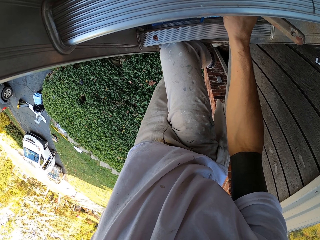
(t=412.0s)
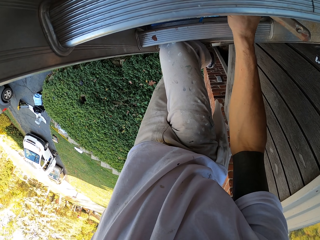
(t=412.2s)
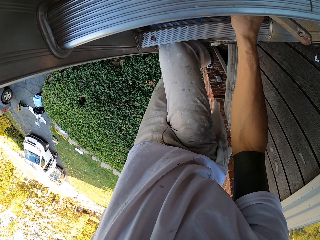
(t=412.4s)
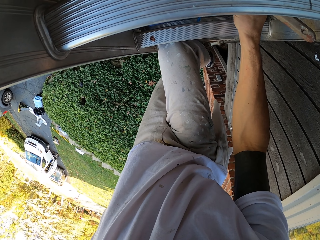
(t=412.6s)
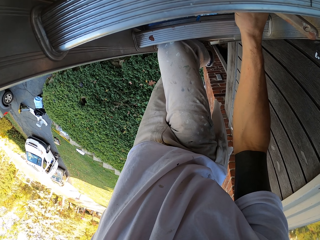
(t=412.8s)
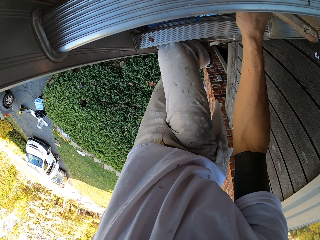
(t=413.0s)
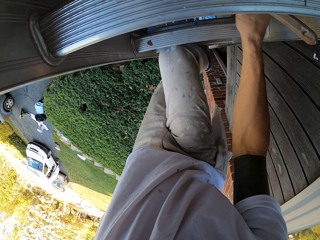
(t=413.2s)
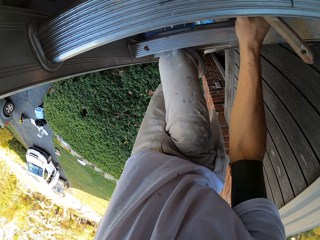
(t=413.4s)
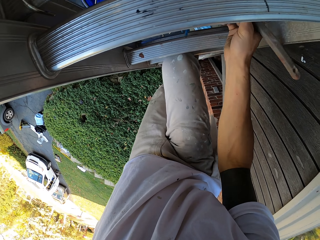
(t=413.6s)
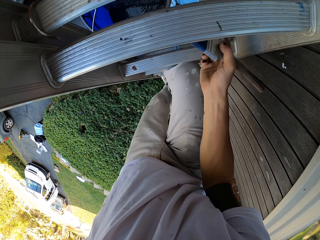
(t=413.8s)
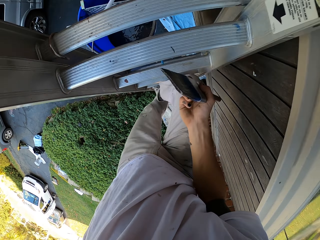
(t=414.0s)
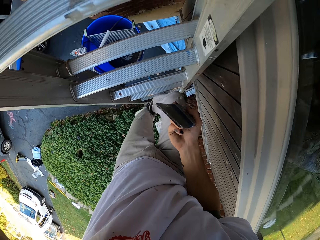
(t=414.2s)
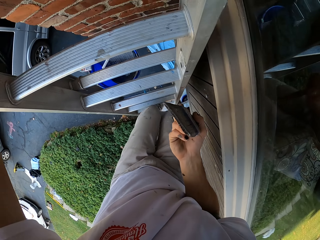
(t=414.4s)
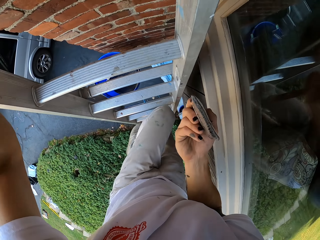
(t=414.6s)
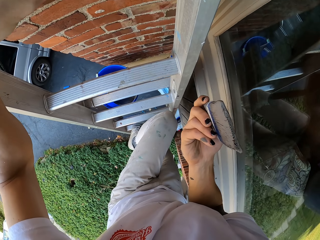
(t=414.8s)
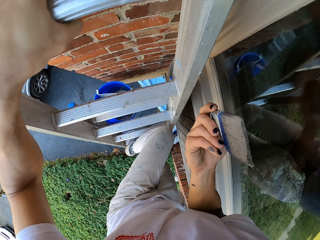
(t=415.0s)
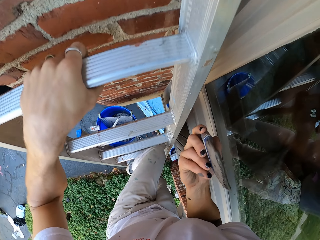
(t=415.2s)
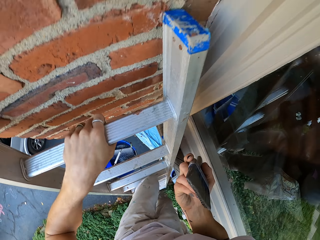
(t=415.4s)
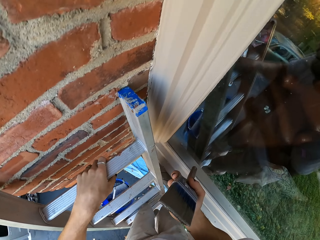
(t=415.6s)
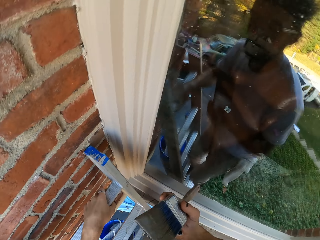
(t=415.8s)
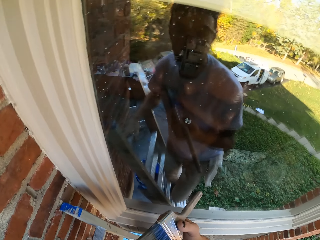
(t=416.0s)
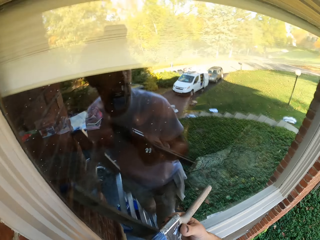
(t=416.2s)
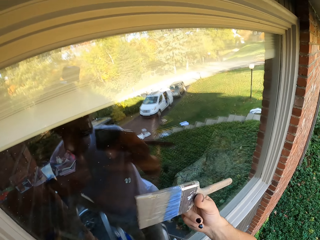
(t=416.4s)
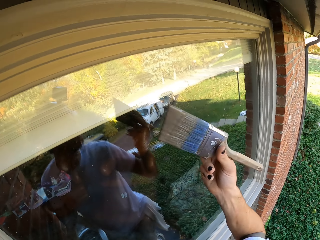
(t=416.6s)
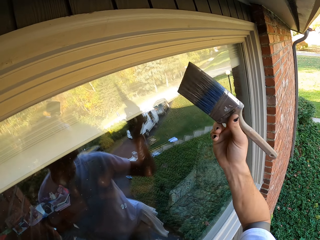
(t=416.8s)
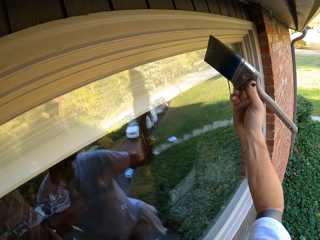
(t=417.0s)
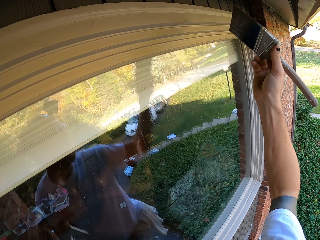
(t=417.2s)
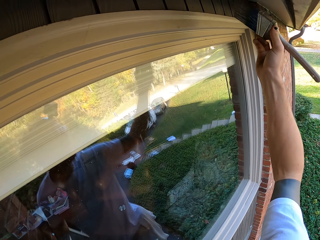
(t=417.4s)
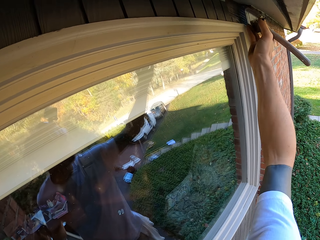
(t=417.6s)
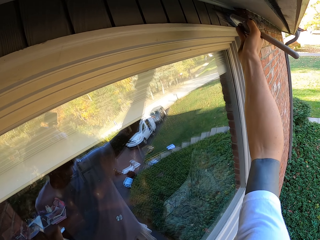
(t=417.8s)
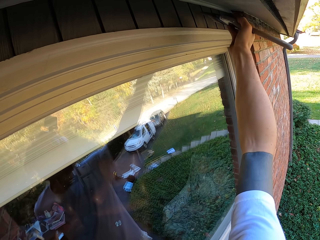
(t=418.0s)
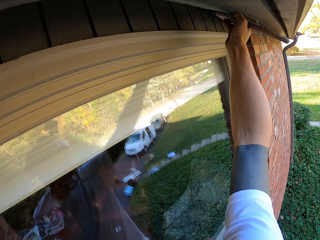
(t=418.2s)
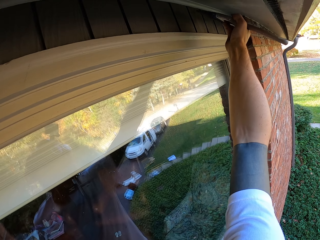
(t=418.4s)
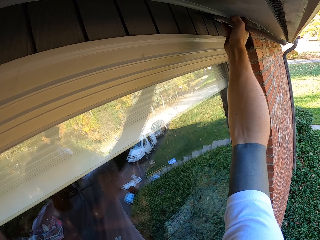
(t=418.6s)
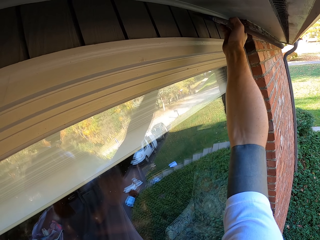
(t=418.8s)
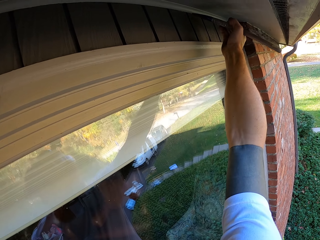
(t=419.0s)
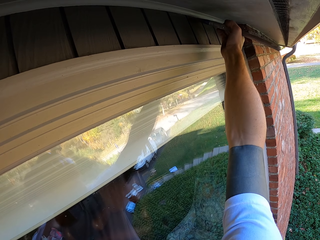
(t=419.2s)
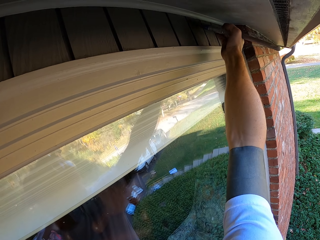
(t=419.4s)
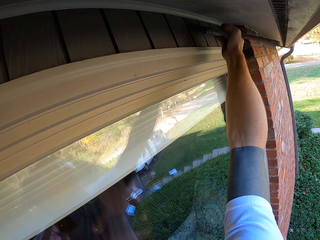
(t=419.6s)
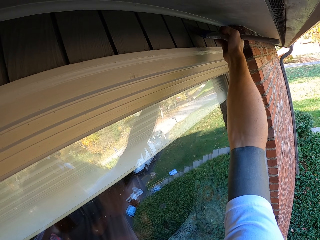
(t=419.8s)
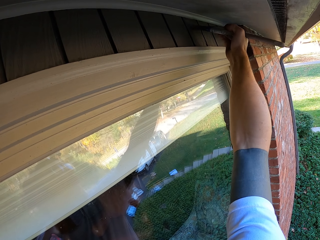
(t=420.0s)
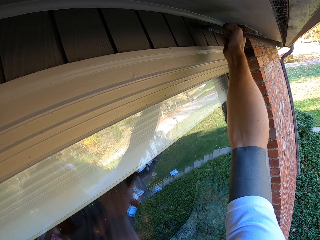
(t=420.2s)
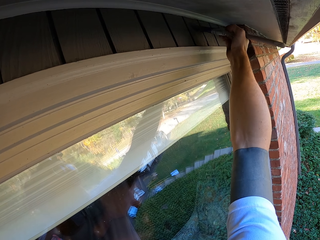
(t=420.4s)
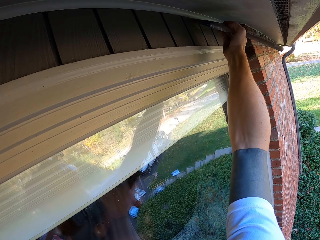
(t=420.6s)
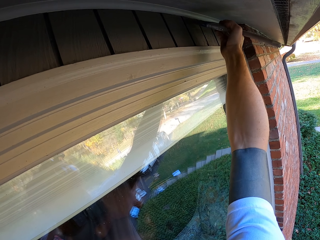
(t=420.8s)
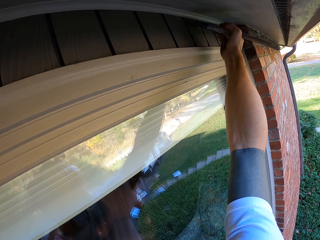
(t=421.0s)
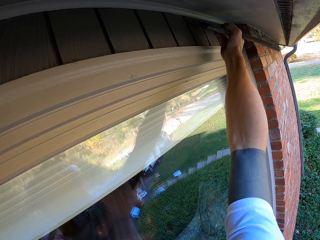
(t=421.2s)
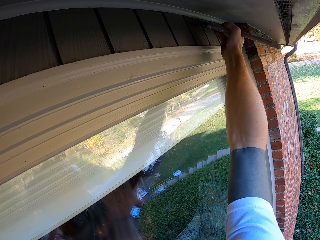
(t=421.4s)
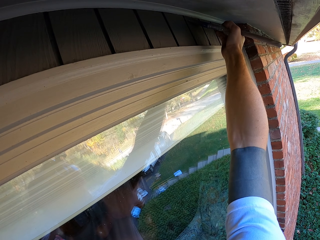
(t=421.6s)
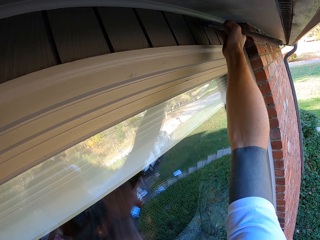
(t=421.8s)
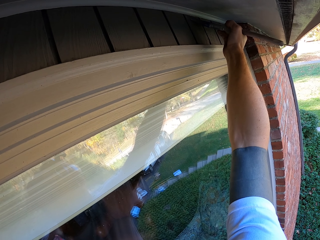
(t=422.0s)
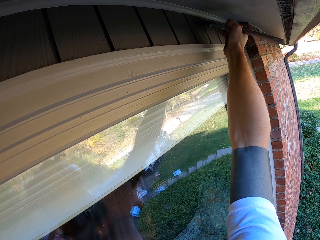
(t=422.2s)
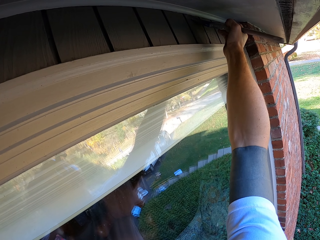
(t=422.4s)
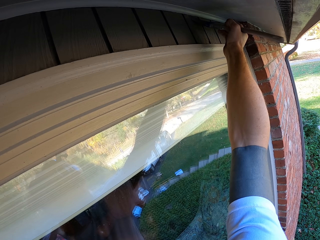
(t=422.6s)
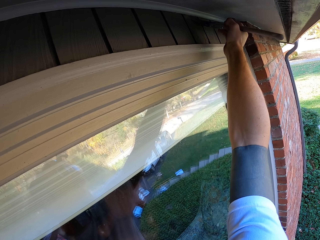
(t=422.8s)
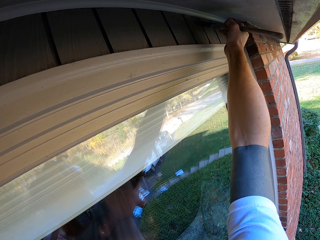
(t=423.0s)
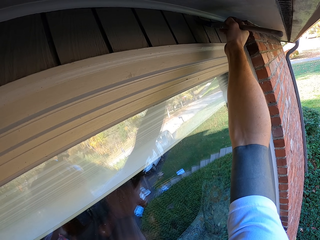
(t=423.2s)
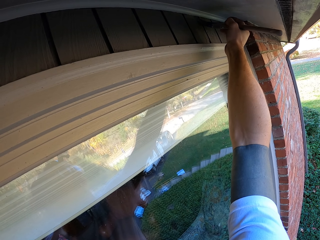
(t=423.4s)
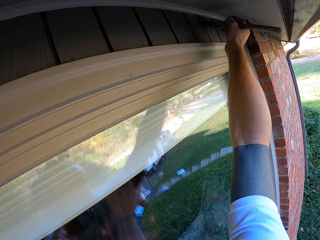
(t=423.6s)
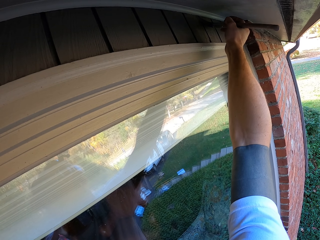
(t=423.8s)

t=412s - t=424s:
The camera wearer climbs the ladder. They paint on the wall.

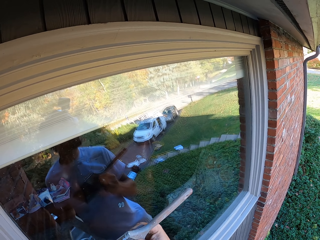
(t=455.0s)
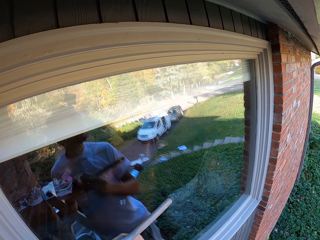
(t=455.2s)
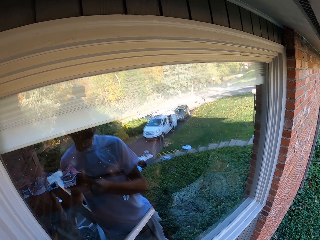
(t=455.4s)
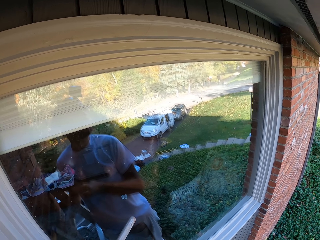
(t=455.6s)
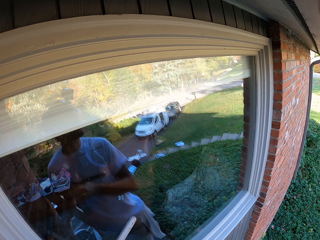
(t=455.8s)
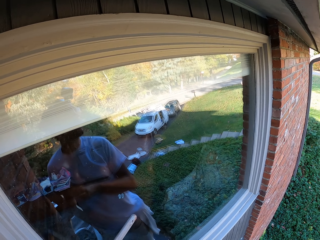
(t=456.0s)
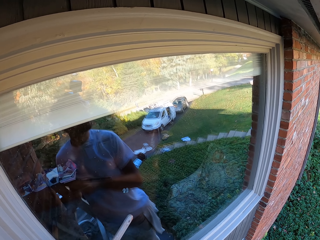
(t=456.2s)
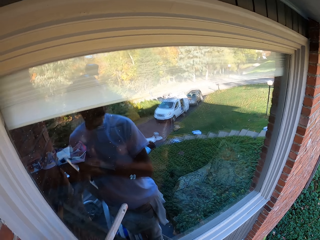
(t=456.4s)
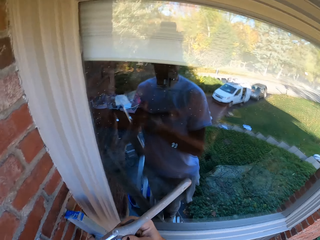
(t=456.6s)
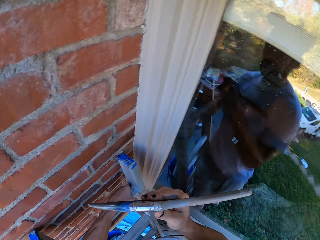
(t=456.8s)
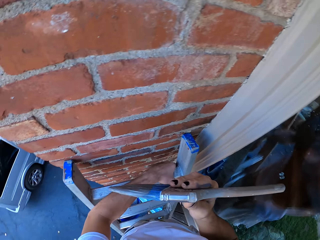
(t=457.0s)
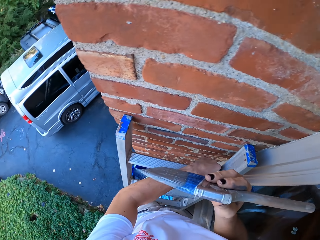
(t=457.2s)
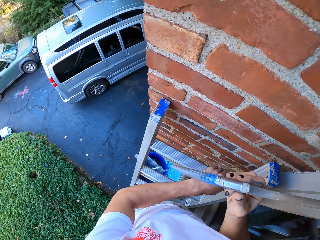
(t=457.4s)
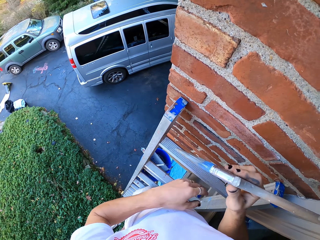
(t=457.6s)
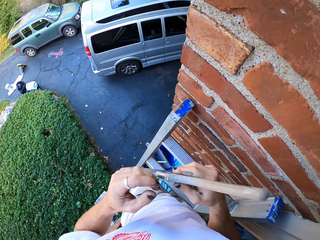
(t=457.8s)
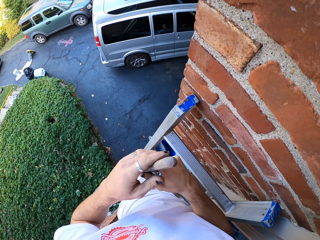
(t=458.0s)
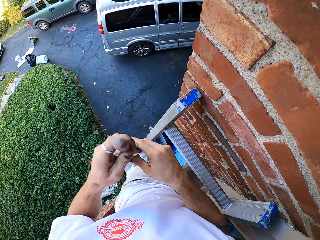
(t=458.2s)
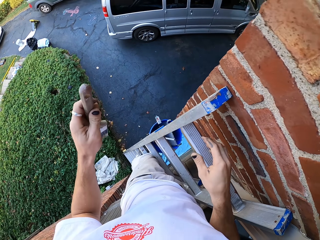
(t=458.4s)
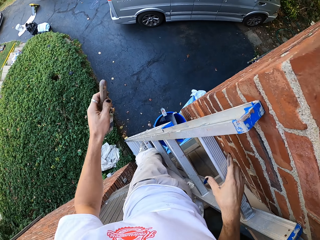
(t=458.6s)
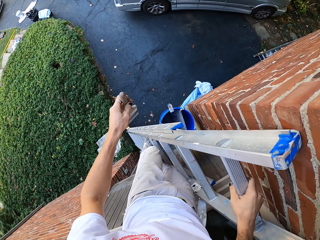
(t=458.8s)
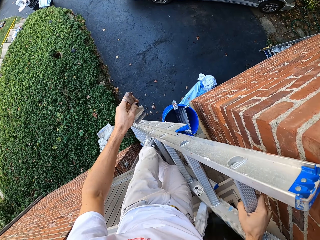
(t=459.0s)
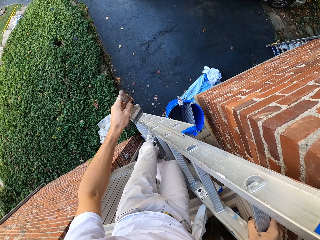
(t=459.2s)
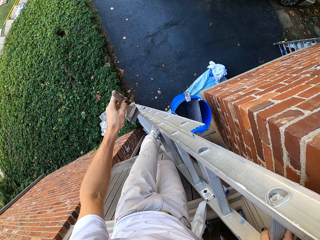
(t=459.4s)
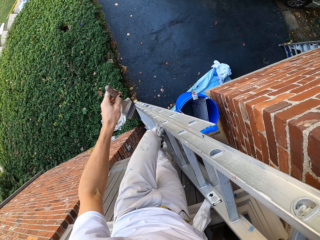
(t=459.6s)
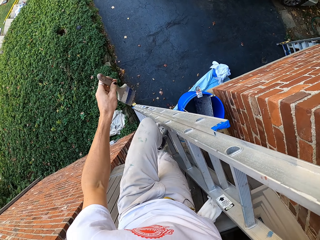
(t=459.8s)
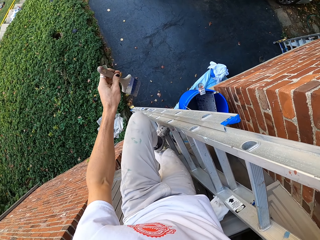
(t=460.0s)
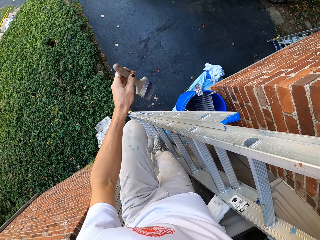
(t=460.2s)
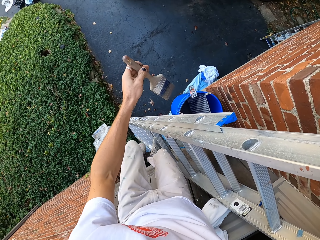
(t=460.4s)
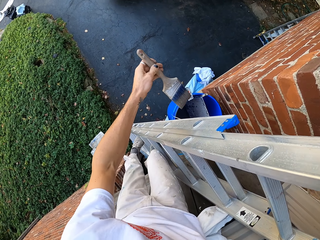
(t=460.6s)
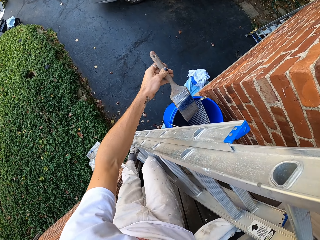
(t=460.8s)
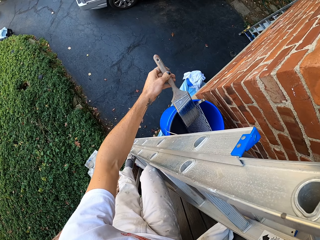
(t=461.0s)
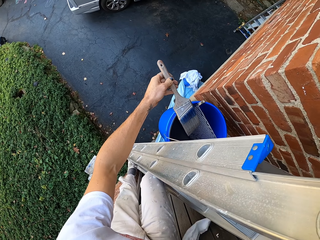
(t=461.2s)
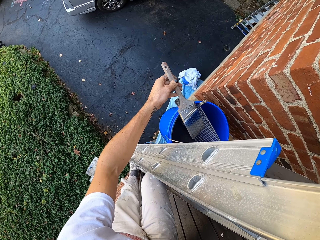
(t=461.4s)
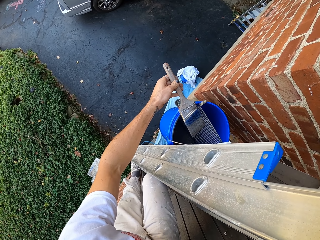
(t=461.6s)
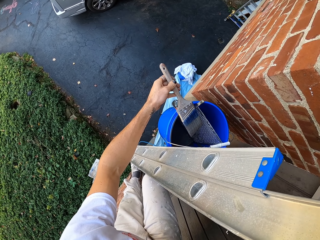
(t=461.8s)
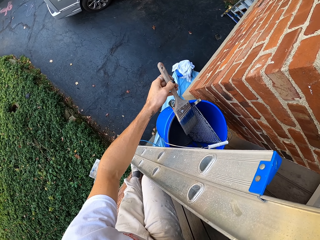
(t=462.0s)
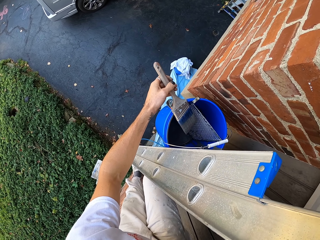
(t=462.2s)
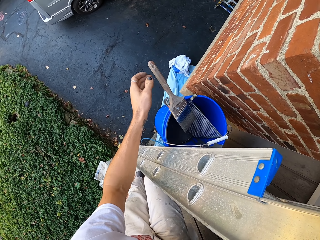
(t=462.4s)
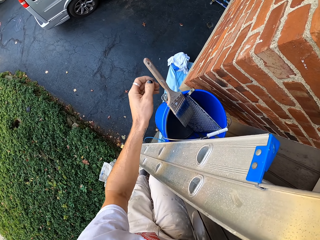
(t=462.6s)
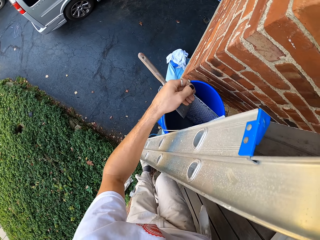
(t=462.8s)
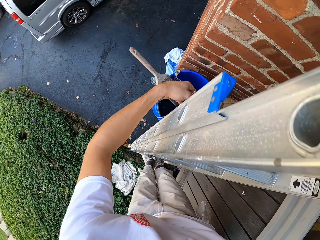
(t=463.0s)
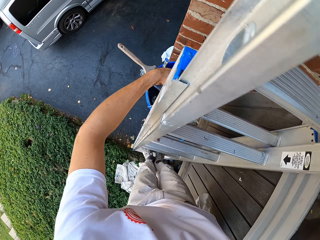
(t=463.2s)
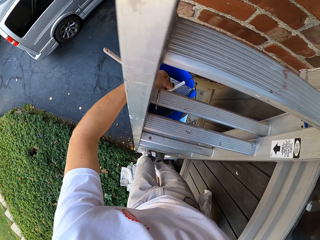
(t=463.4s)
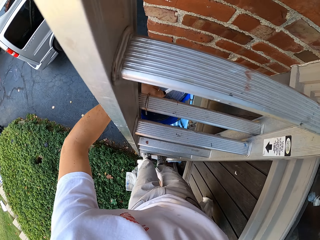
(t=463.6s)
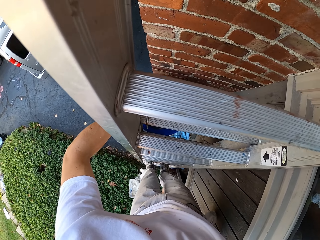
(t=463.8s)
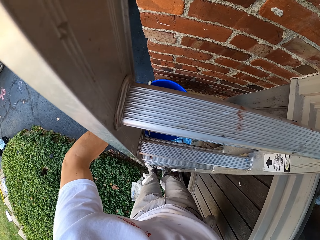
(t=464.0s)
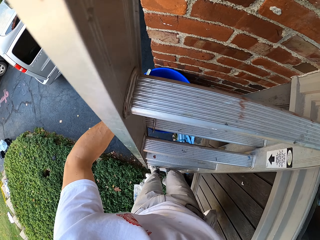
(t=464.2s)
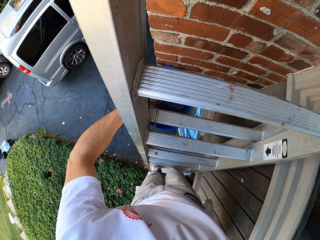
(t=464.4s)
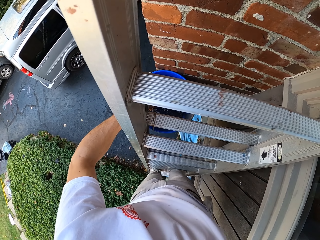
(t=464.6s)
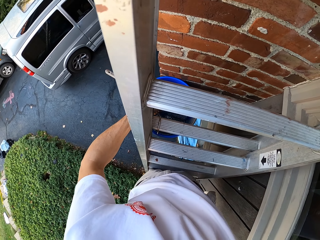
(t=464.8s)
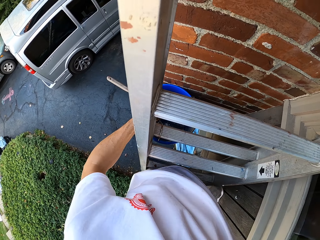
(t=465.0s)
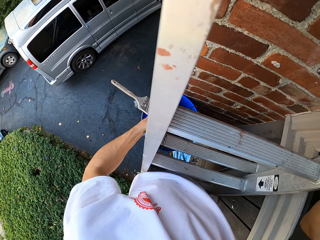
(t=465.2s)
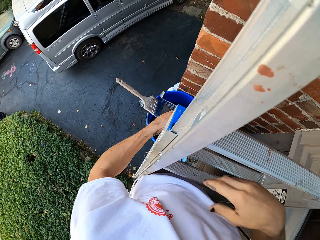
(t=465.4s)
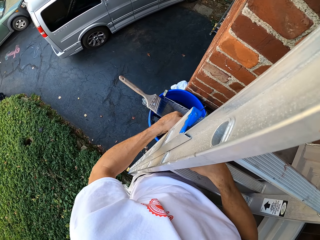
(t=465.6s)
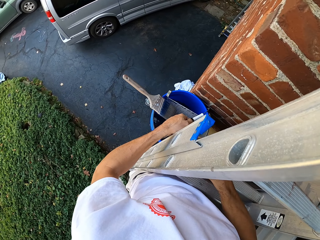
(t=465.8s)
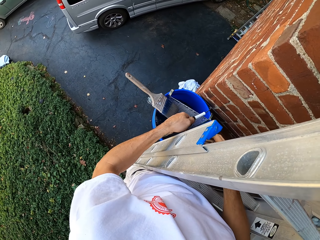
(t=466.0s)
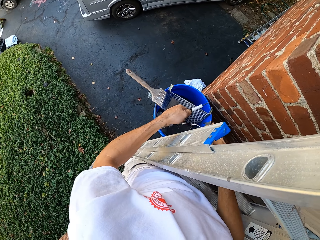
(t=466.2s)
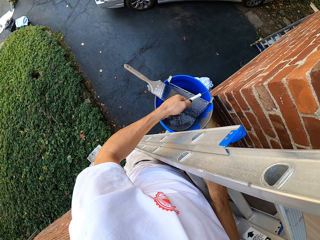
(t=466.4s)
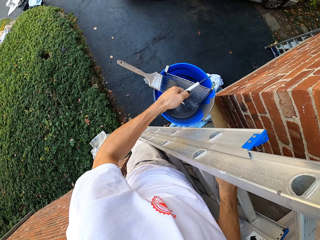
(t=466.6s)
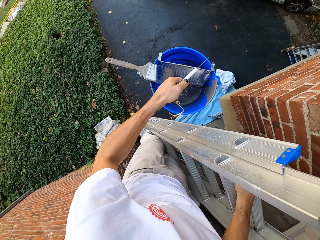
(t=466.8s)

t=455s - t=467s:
The camera wearer steps down from the ladder. They place the paintbrush on the bucket. They hold the bucket.
